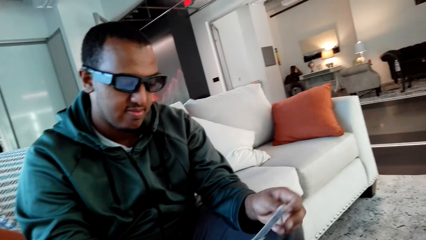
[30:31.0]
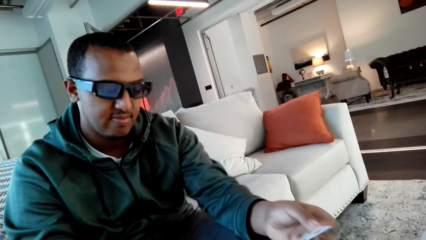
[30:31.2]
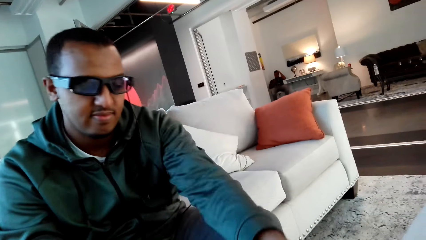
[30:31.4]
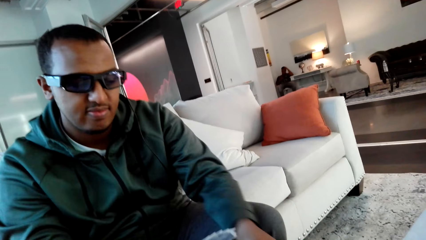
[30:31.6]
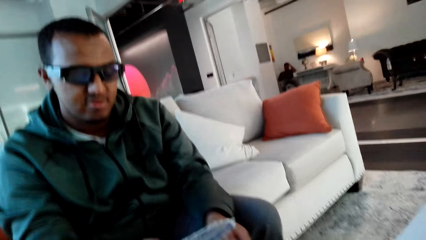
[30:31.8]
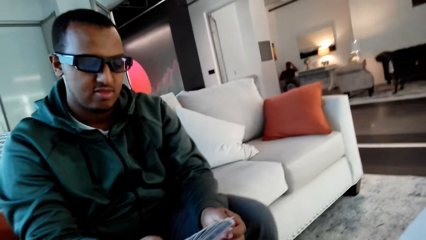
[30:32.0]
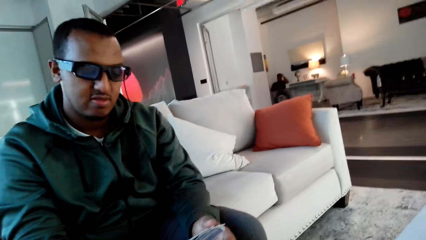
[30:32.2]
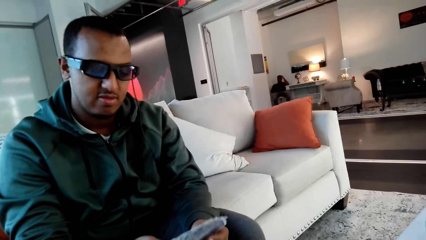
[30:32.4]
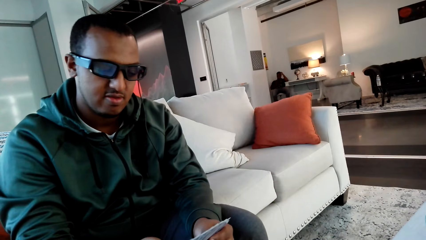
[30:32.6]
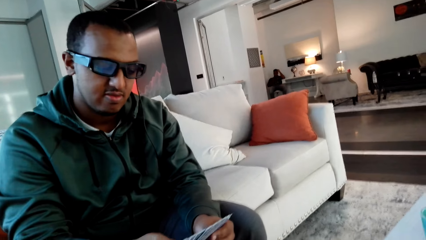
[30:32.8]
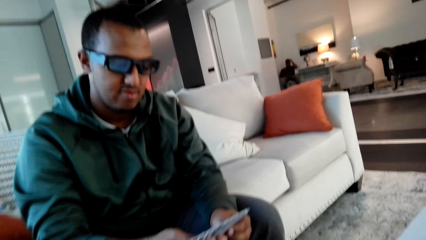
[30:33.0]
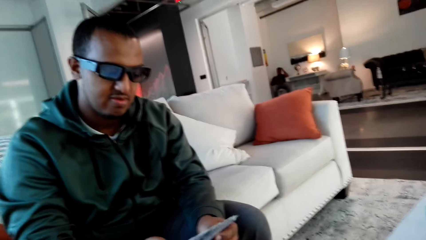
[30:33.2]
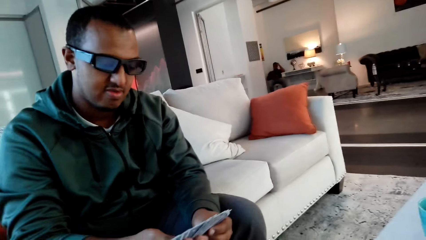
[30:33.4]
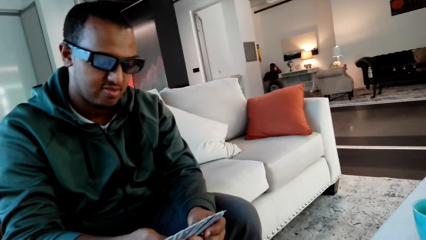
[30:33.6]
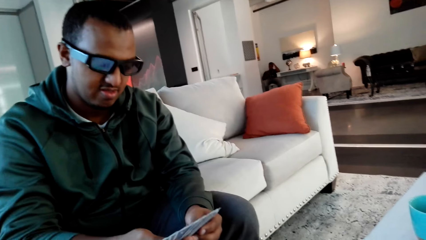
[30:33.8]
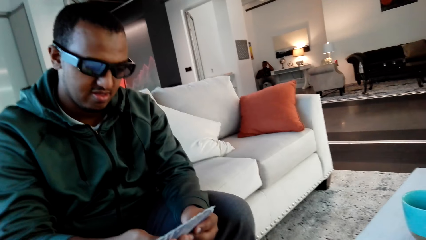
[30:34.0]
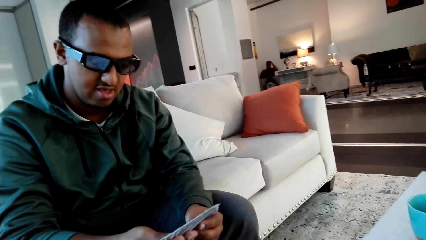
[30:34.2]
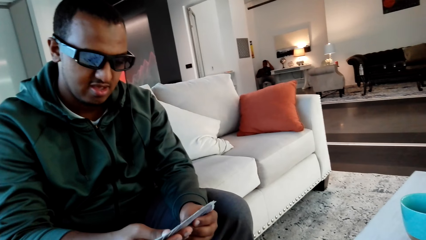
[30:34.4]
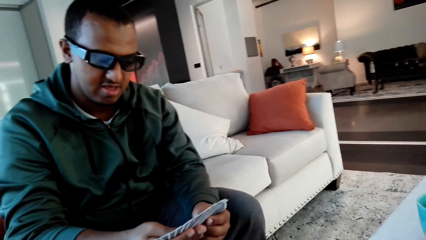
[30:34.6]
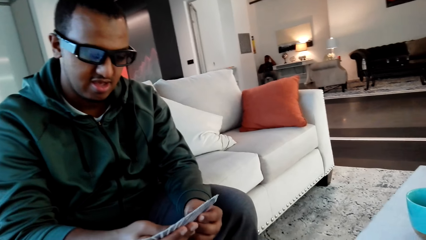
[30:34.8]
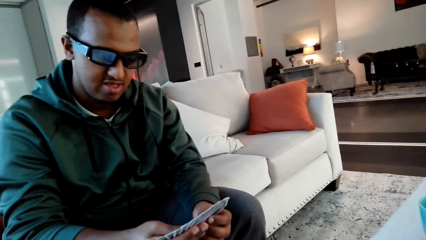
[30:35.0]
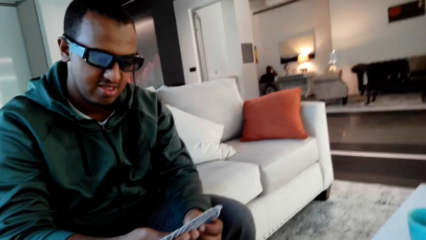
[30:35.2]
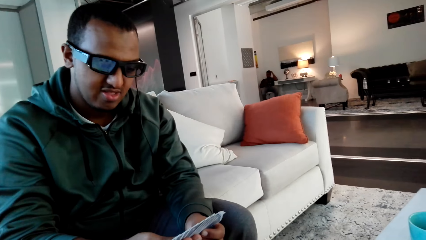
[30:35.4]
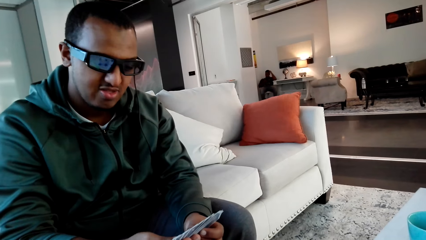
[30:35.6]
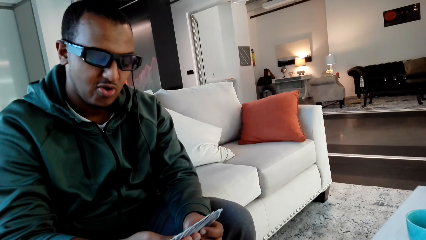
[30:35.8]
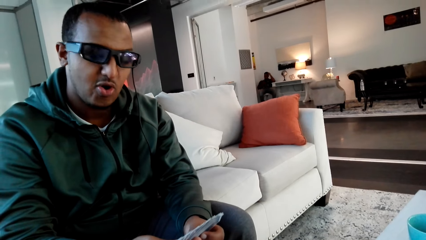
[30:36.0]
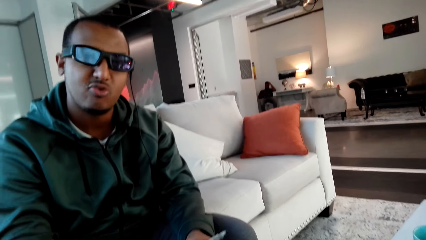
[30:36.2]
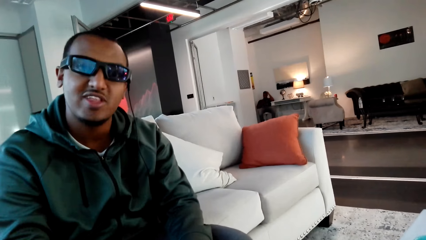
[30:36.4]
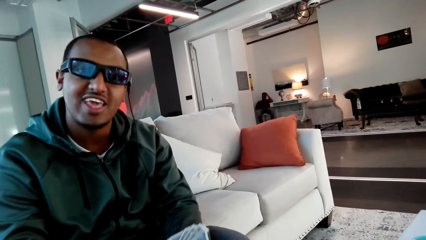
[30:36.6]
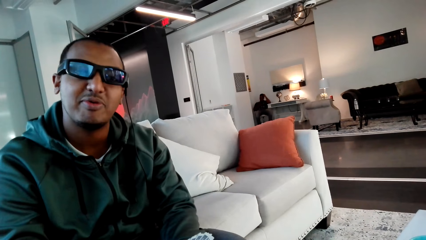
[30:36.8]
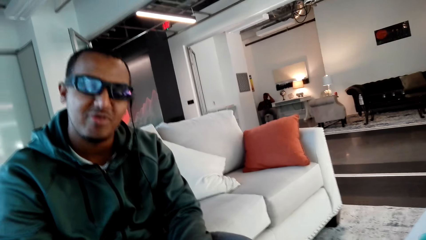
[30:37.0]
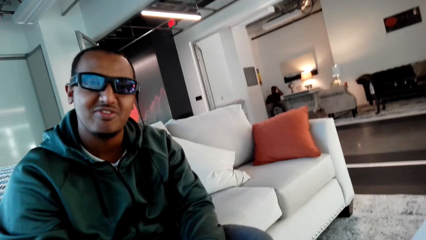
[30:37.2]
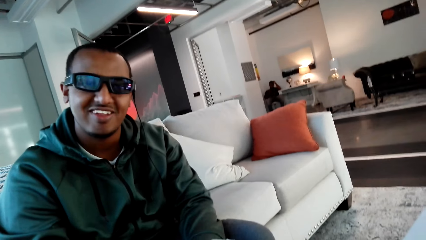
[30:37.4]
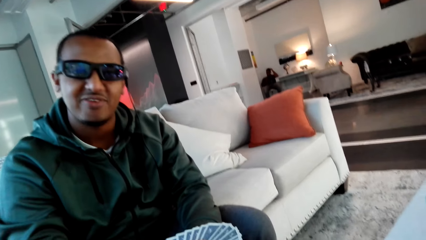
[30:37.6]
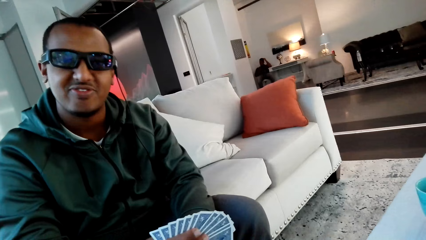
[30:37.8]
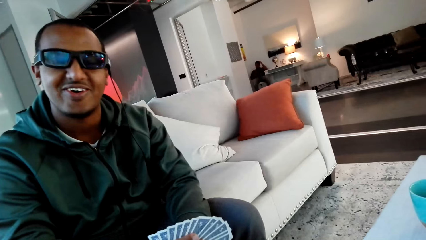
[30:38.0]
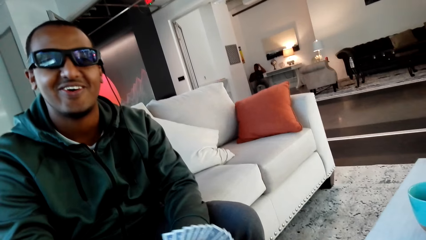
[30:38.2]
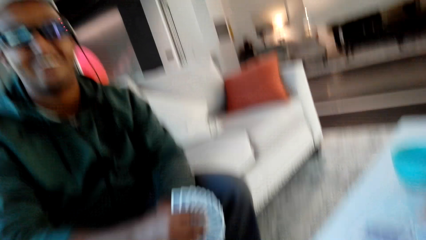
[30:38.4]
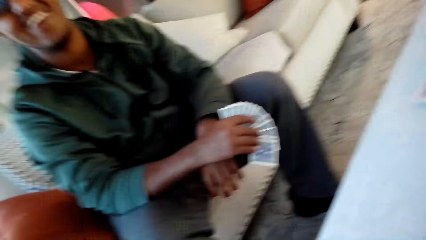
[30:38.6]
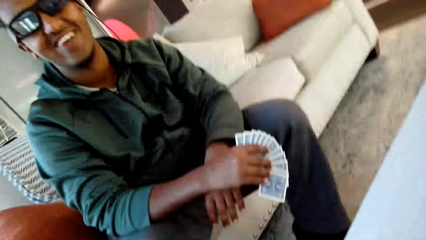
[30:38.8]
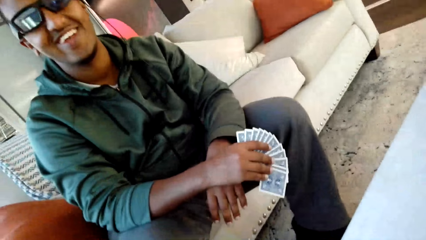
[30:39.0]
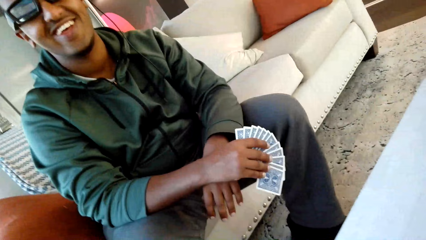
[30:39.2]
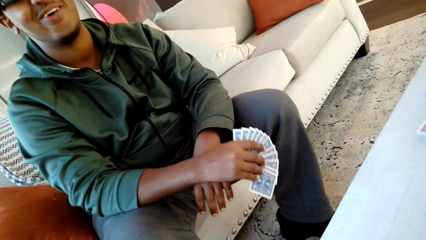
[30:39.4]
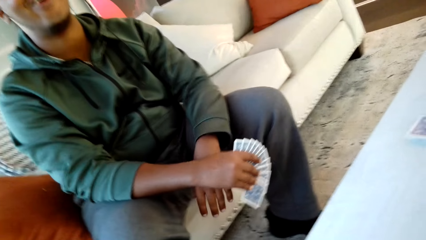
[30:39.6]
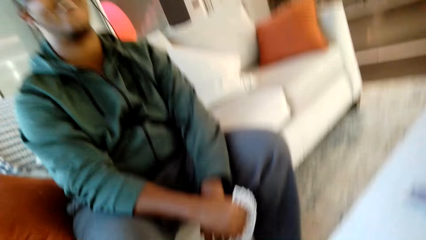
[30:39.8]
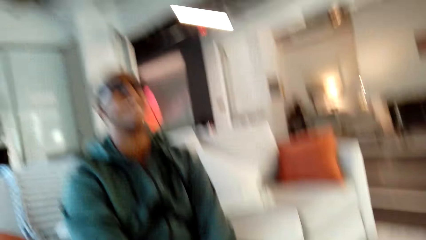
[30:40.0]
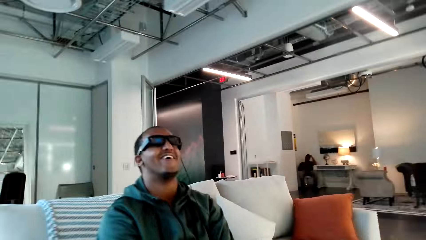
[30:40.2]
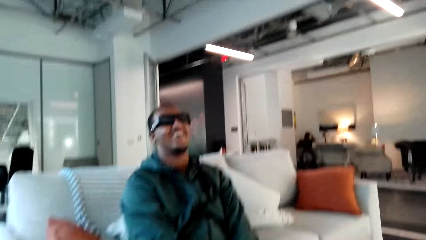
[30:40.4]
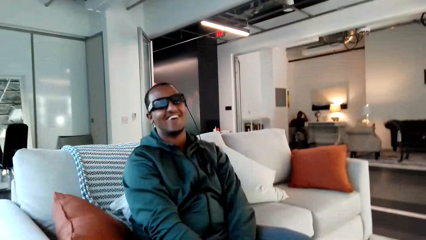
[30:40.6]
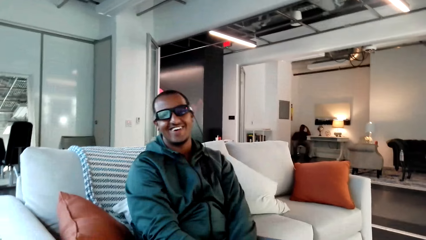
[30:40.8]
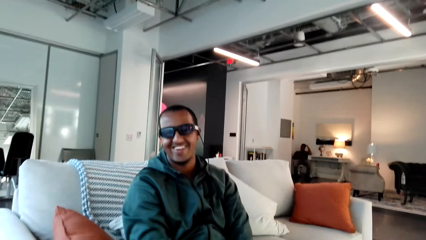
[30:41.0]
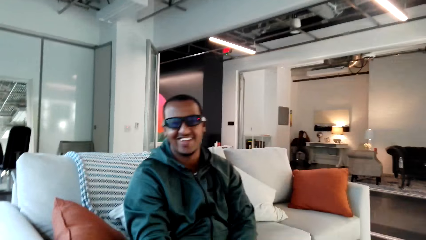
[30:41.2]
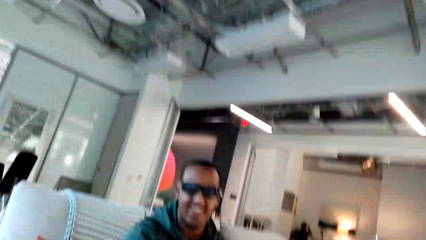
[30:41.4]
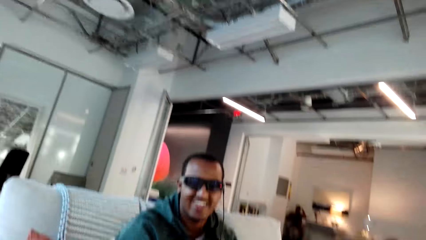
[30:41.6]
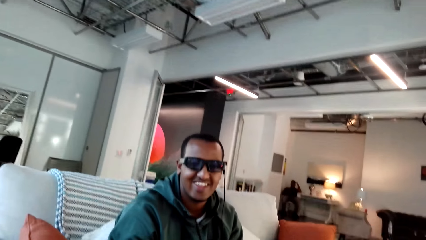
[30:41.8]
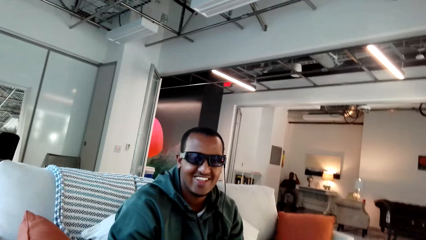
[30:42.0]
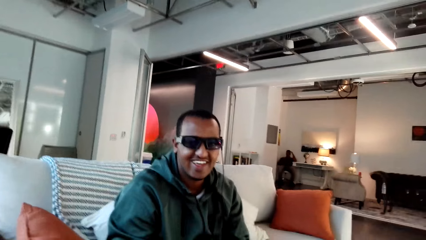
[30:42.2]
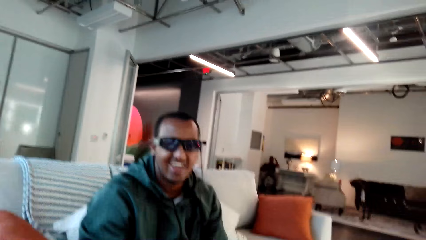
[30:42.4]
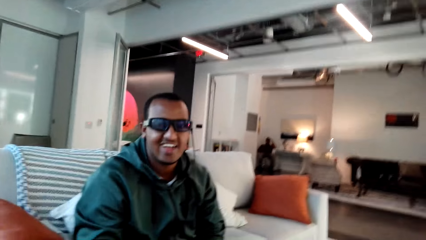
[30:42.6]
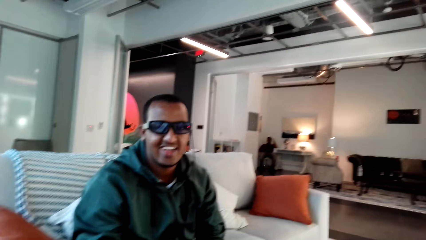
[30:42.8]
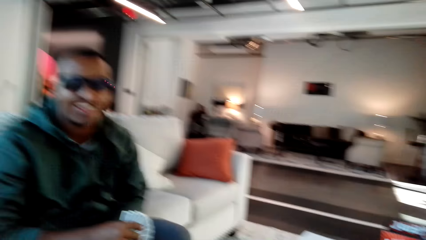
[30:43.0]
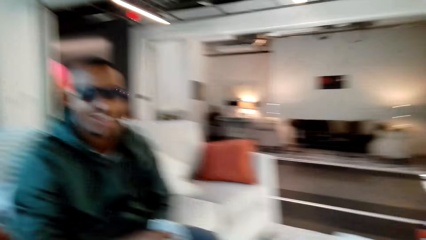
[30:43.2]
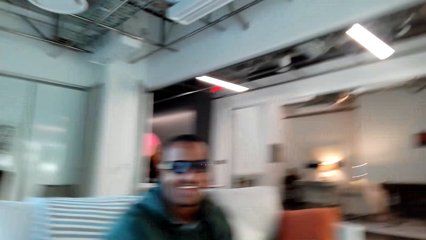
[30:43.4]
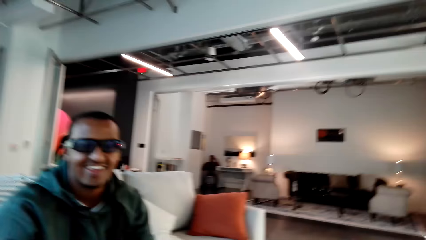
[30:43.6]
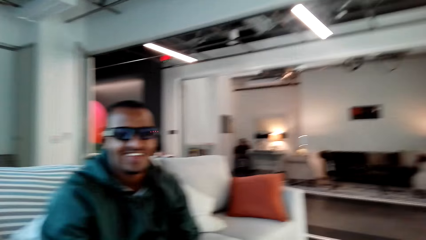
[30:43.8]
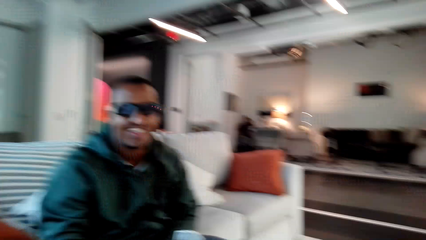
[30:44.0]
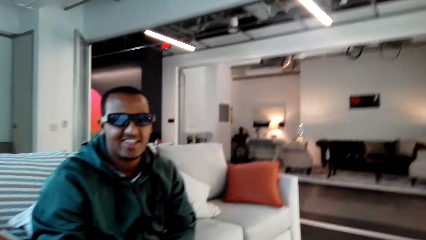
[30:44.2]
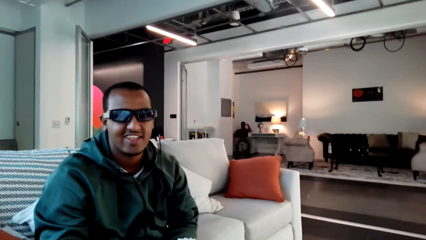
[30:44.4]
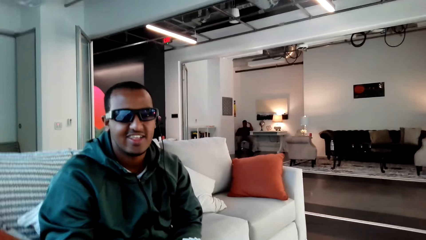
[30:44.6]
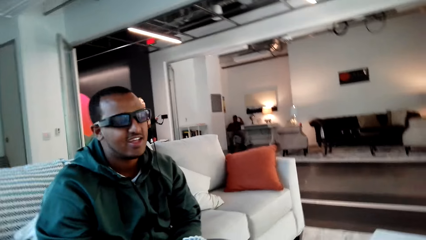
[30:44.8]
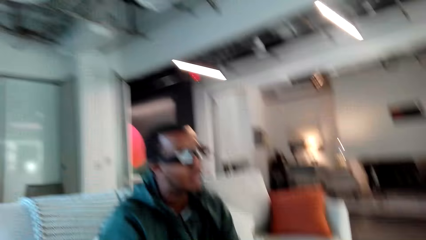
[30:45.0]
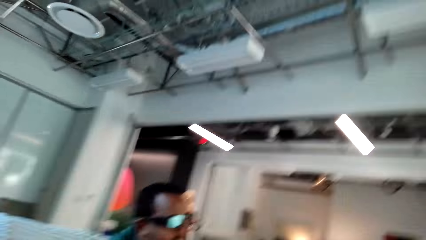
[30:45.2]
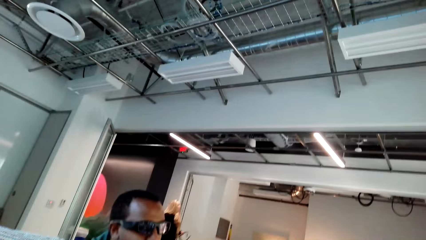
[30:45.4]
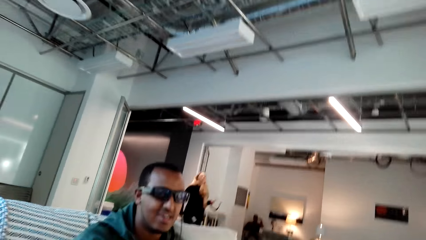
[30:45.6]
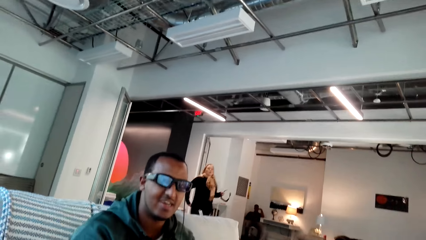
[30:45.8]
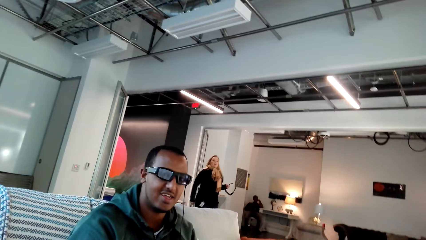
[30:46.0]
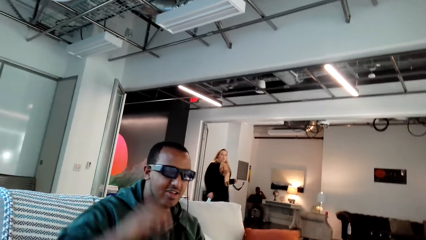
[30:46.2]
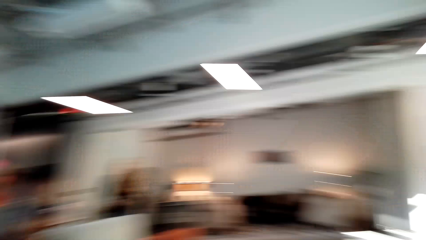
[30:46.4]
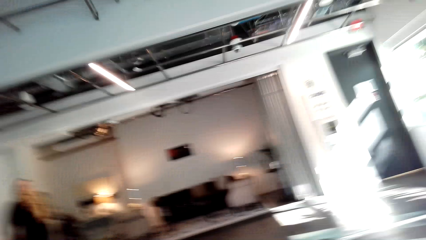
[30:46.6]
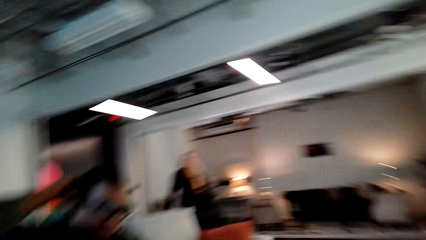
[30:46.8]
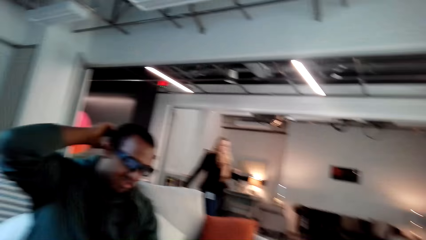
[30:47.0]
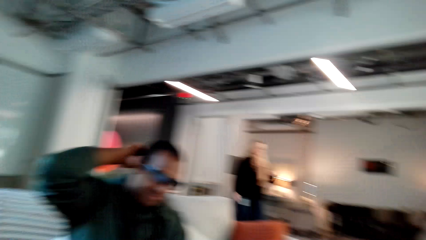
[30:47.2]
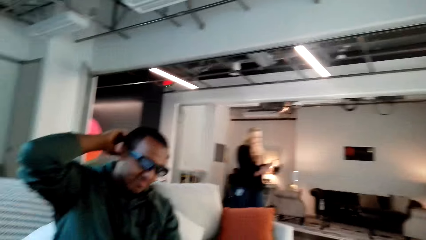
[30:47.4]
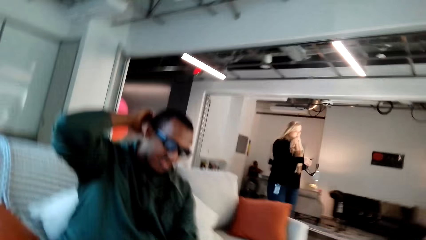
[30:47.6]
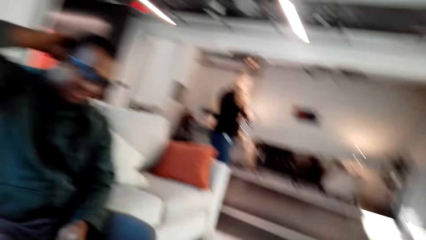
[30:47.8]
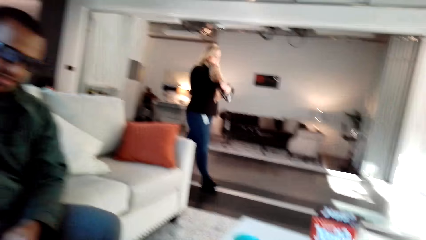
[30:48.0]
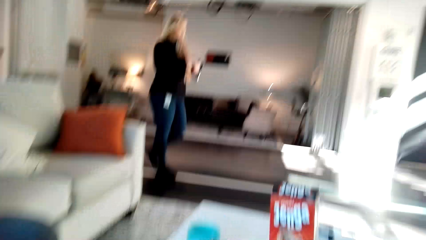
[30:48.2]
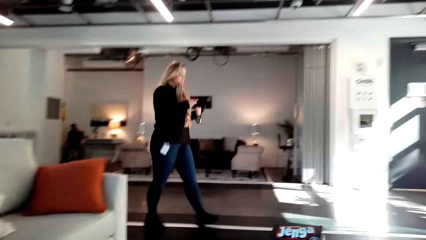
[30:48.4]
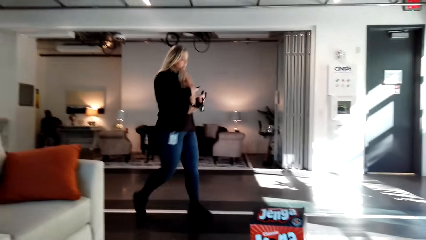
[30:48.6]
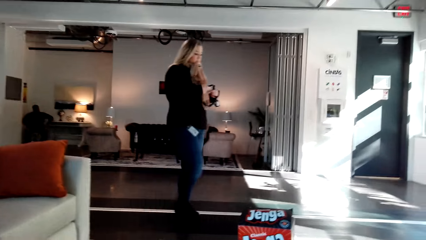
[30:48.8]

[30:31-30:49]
A man places a card on the table. The camera wearer converses with the man. A man plays cards. A woman walks around the house.
